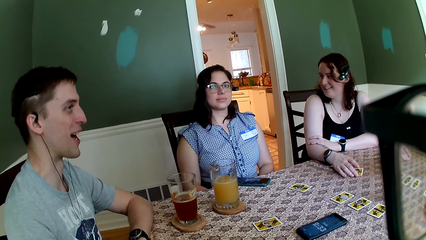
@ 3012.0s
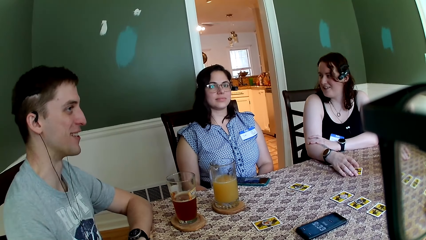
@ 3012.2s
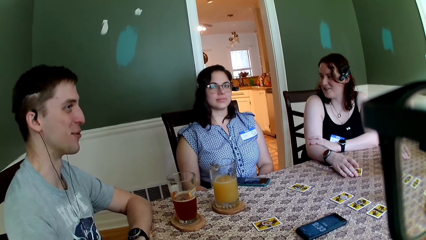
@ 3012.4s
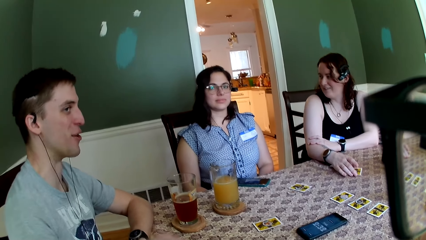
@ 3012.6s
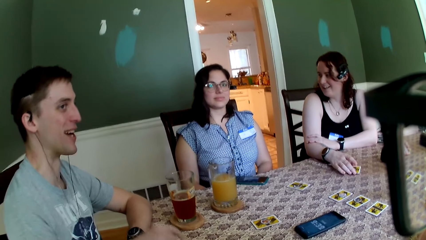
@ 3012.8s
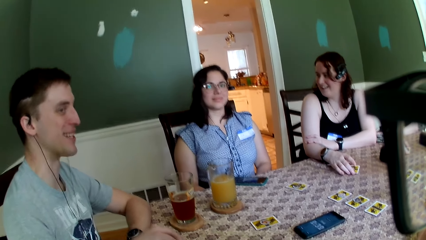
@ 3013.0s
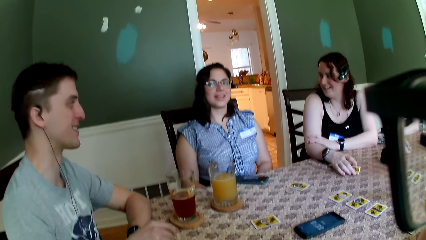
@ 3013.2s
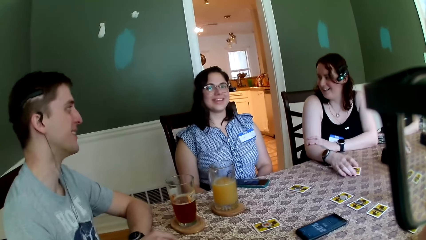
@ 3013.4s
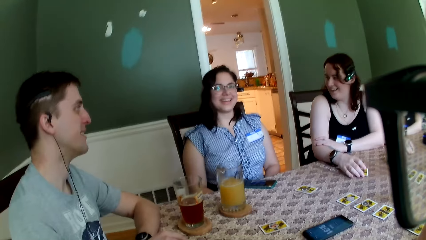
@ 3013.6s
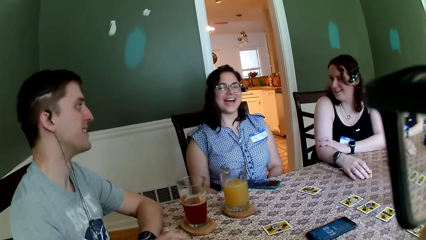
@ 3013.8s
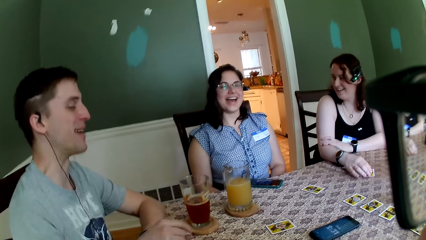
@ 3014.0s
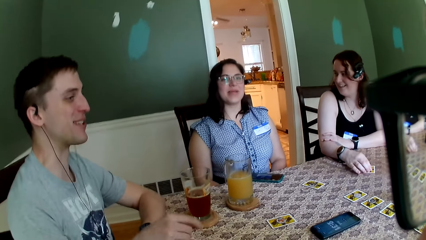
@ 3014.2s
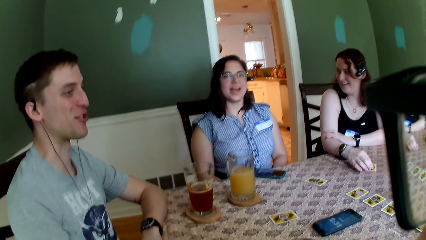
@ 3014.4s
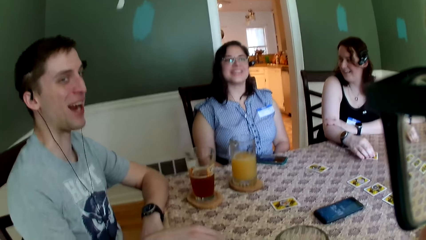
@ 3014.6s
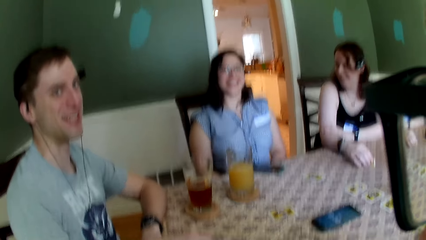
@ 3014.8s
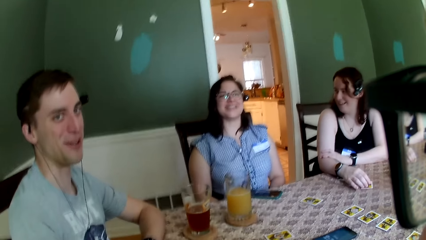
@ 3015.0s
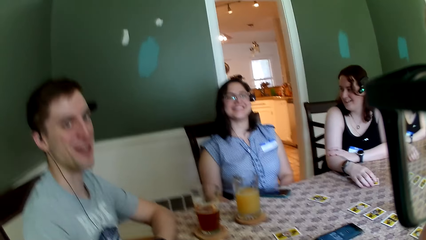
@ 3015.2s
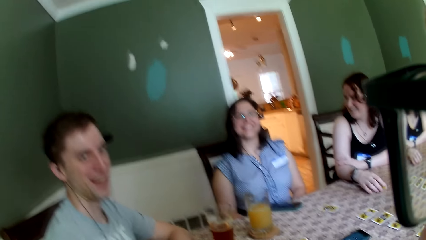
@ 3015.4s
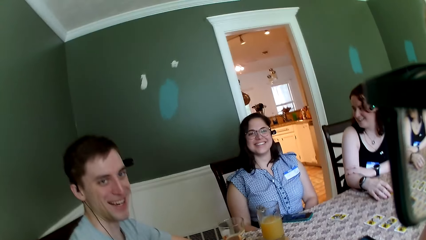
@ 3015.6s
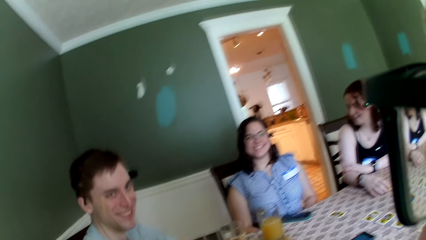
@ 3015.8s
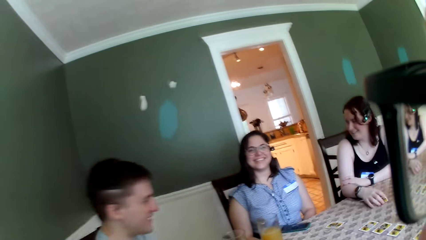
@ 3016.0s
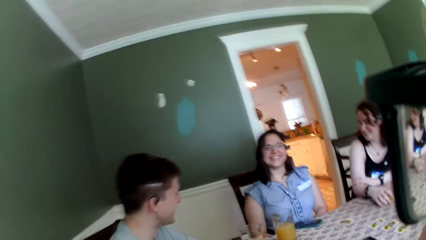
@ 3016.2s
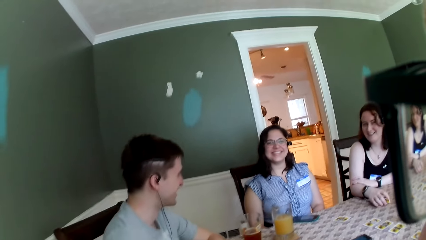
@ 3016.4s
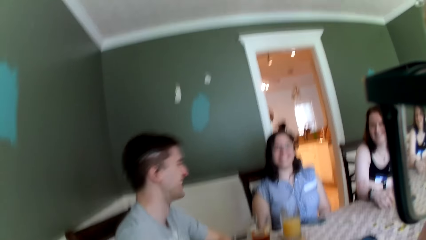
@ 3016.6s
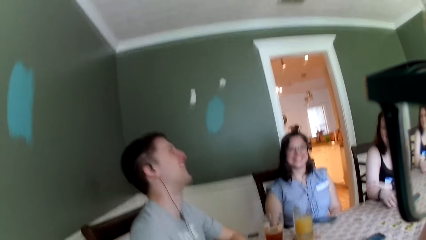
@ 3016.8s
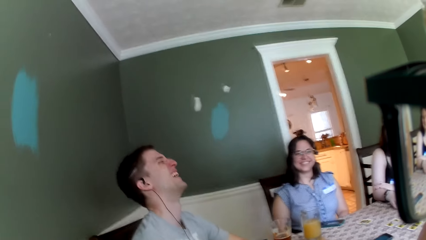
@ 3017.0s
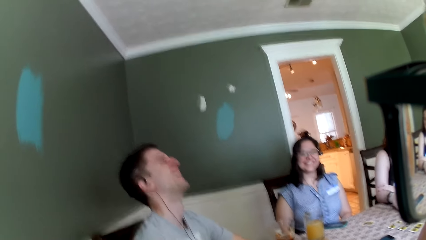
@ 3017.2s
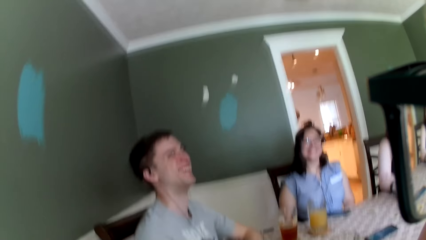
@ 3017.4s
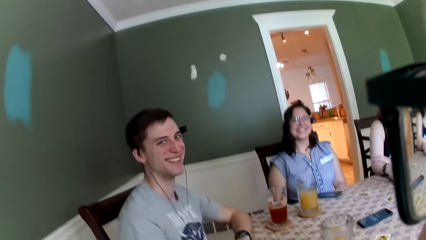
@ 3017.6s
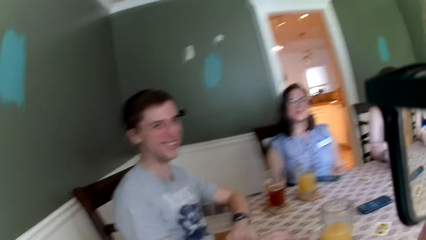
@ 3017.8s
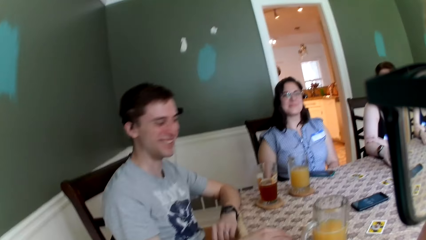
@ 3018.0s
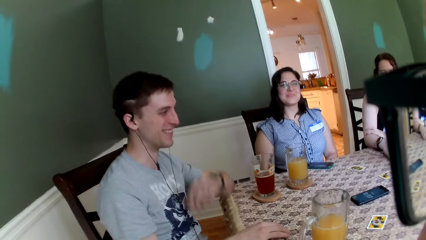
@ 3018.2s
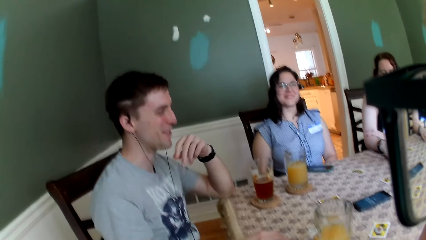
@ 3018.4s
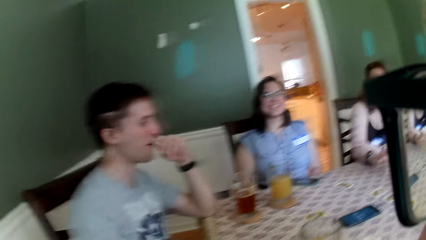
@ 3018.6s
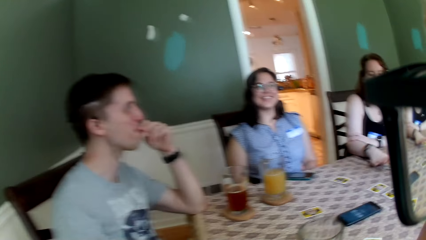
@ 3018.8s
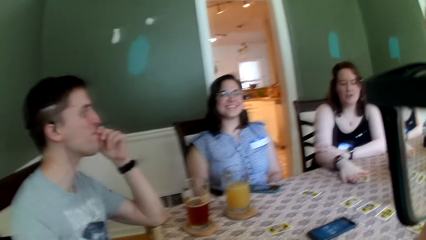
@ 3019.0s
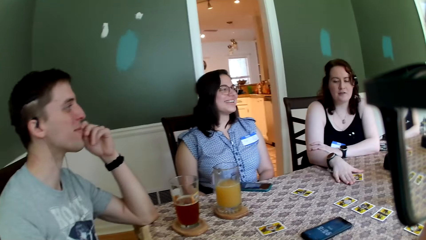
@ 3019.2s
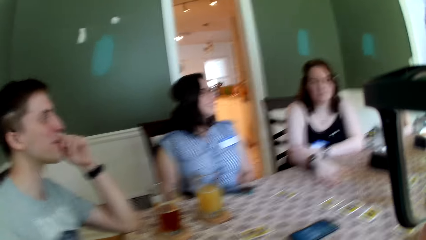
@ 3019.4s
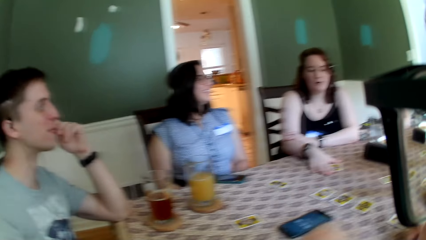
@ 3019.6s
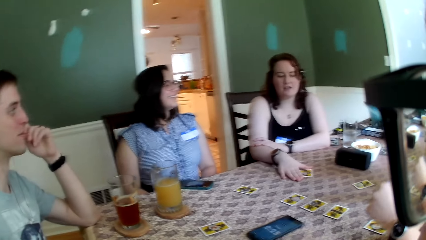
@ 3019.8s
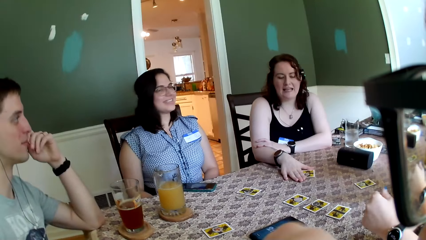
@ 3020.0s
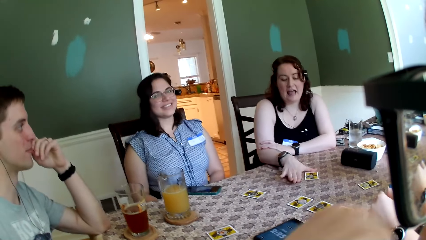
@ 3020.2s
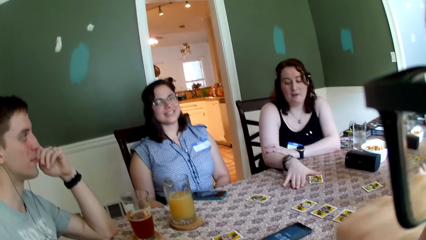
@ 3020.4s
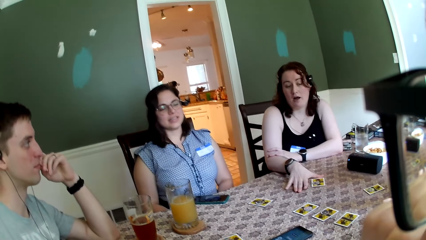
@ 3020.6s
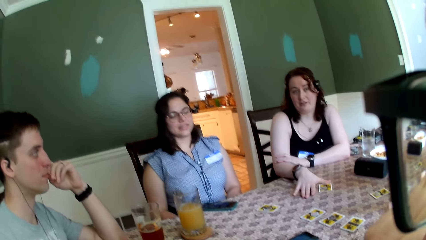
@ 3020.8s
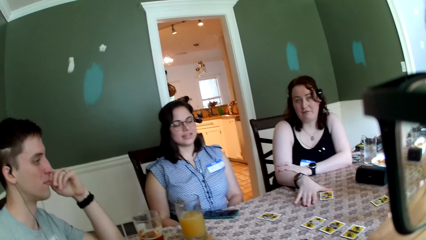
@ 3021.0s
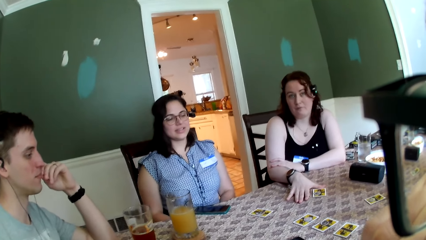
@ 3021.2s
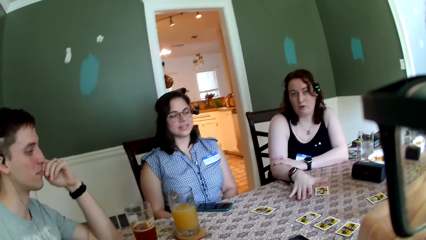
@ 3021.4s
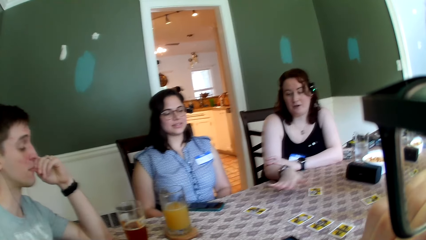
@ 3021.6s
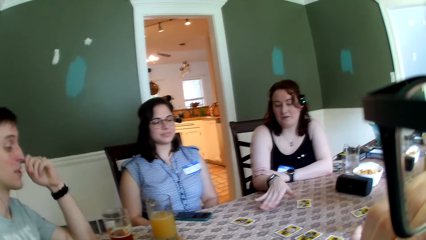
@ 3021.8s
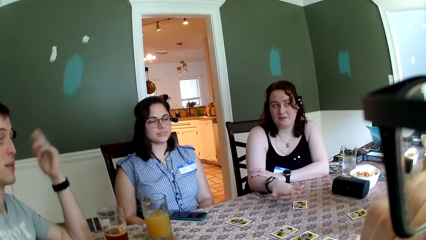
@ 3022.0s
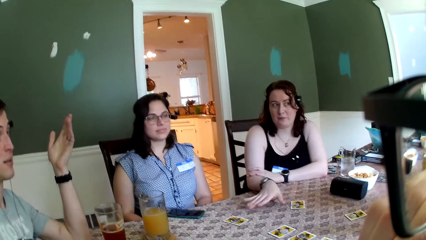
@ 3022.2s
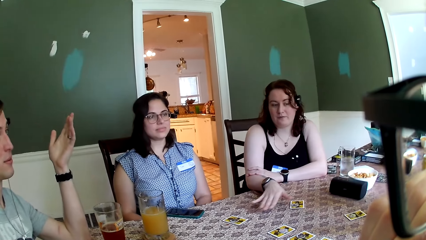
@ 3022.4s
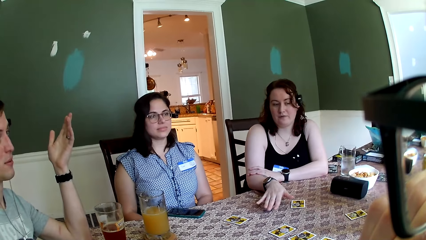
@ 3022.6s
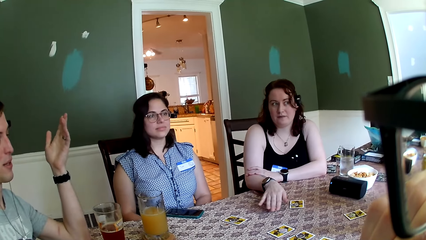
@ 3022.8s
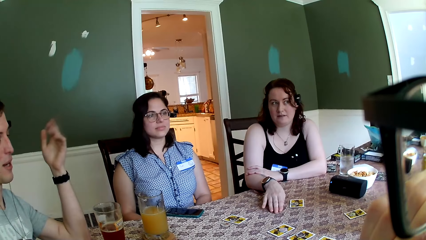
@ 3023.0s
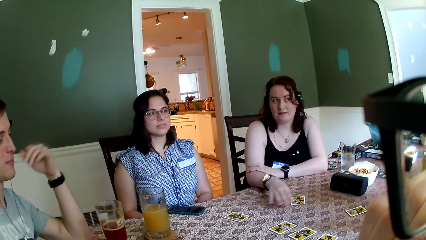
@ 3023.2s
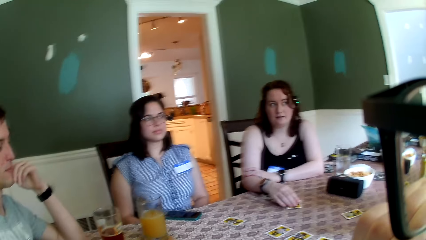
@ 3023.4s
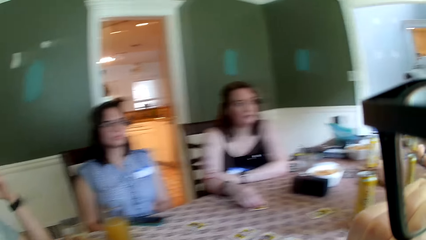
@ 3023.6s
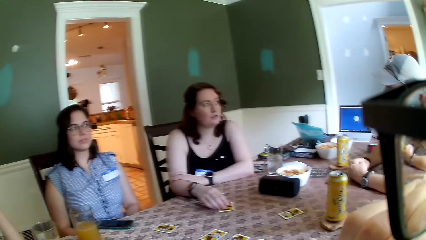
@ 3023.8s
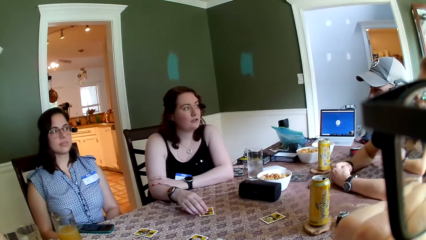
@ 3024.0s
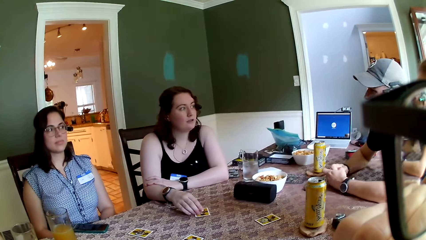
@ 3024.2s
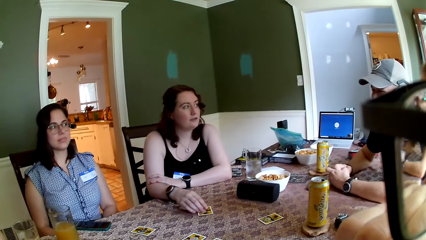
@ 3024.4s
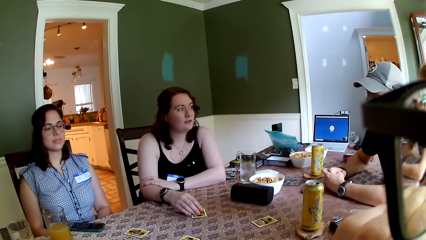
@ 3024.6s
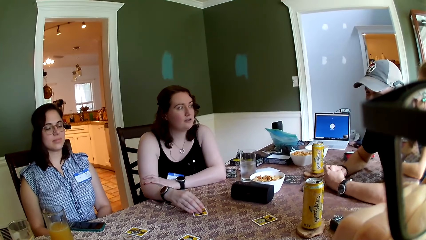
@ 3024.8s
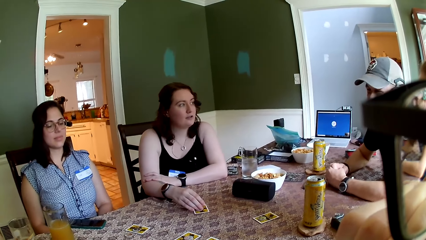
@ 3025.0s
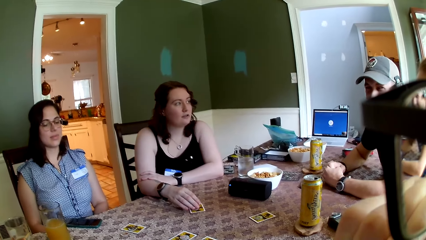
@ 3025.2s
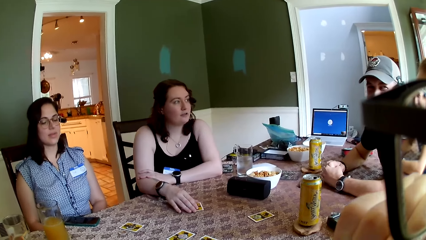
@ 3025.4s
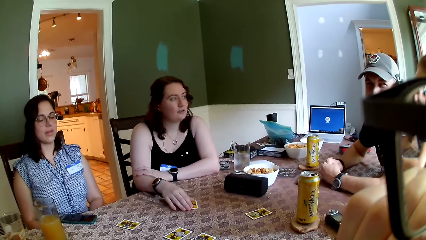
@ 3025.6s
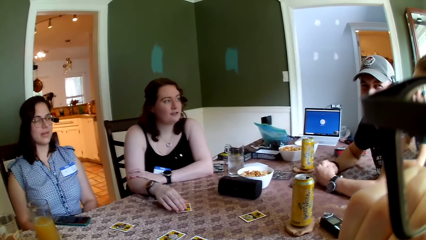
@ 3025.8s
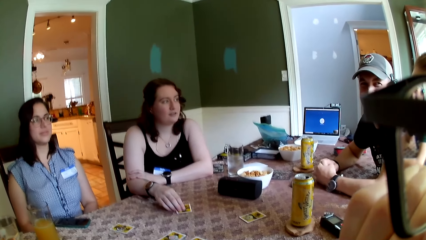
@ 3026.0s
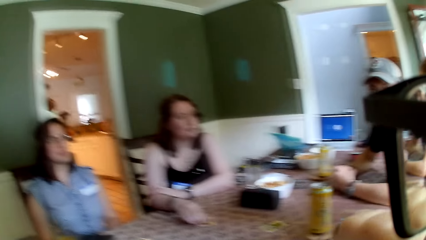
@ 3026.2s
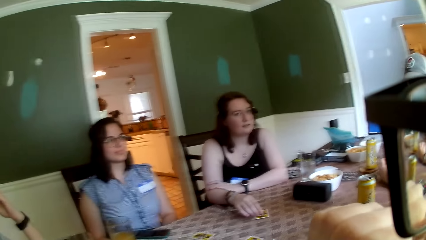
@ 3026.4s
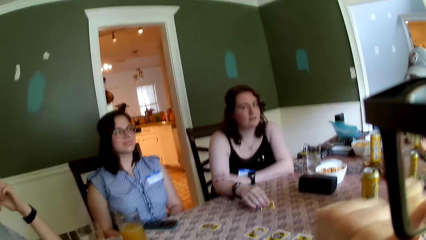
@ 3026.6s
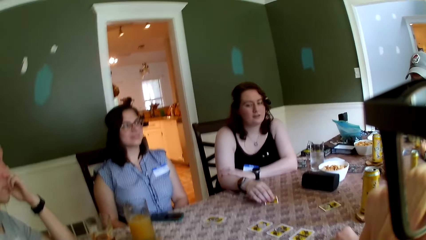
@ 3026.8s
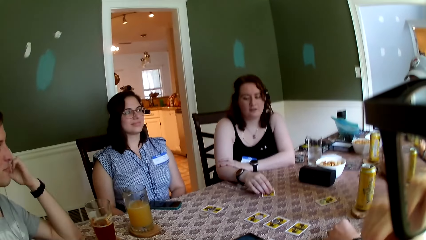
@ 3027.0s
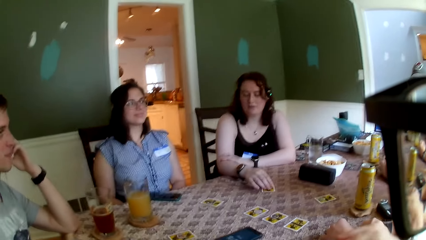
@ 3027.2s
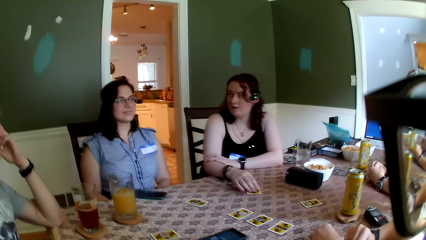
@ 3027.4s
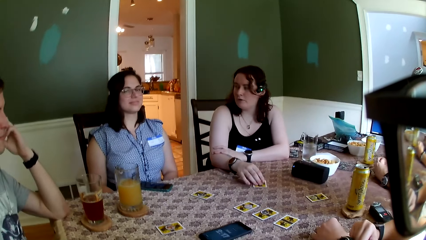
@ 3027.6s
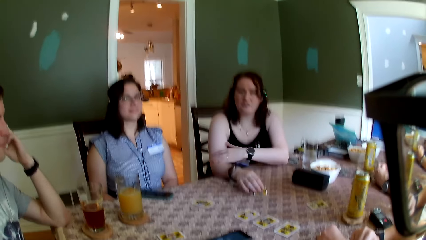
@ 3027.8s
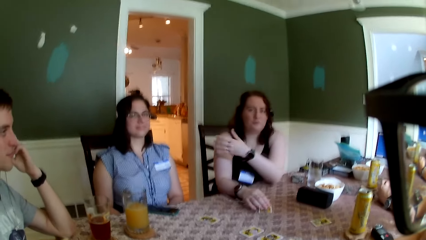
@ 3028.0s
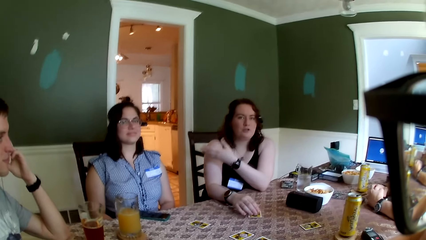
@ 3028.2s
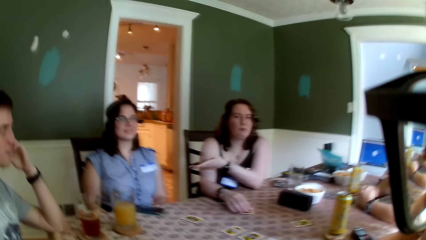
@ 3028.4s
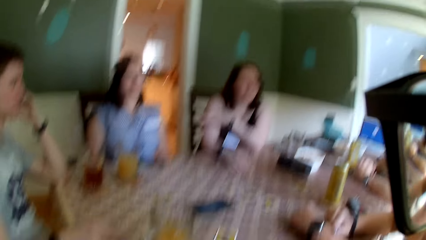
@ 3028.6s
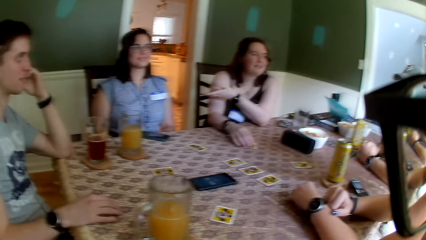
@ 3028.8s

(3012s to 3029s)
The camera wearer talks to a man, a woman and another woman.
